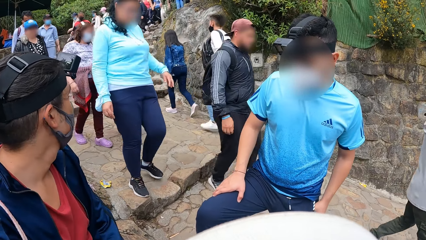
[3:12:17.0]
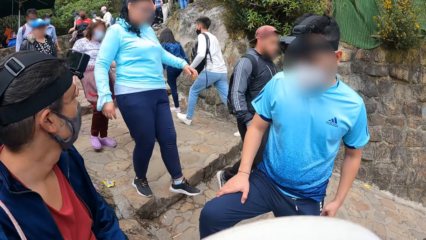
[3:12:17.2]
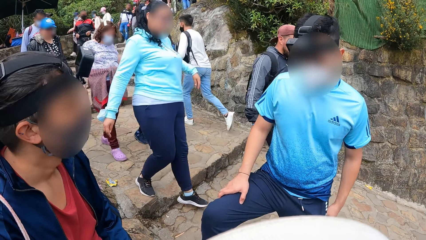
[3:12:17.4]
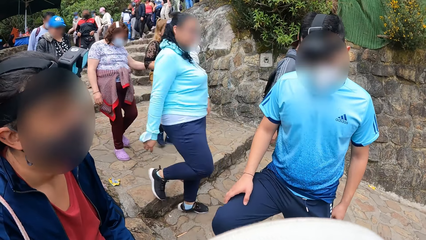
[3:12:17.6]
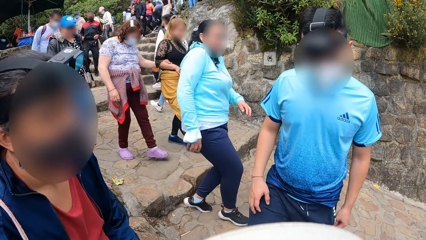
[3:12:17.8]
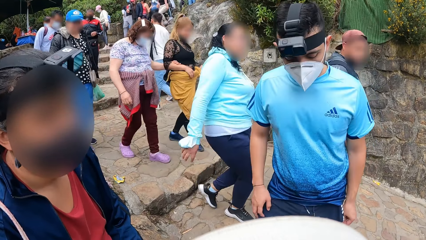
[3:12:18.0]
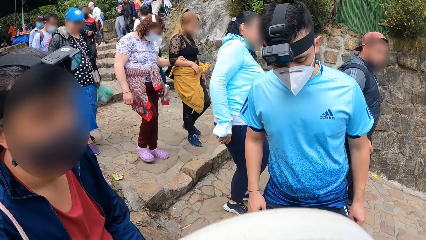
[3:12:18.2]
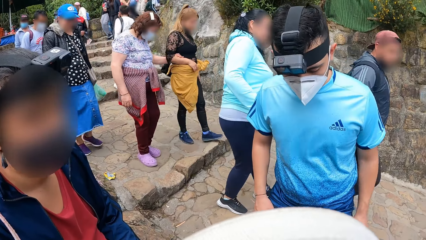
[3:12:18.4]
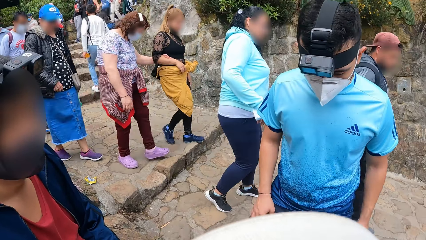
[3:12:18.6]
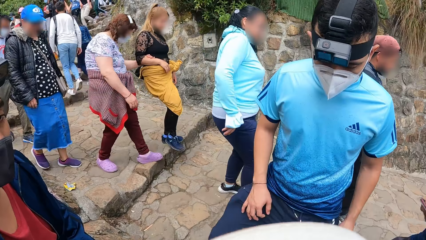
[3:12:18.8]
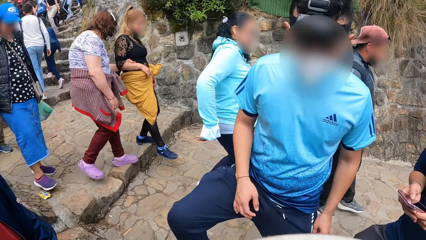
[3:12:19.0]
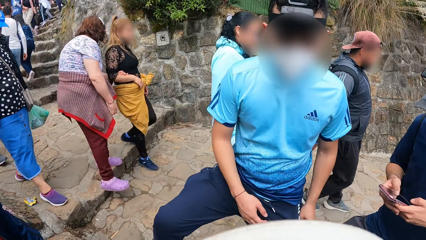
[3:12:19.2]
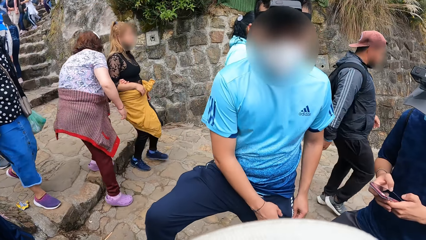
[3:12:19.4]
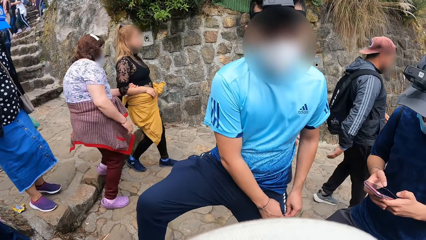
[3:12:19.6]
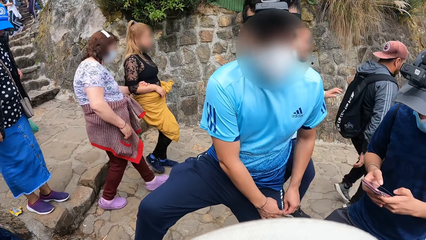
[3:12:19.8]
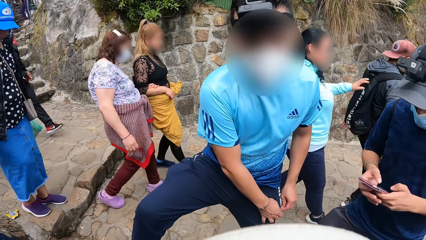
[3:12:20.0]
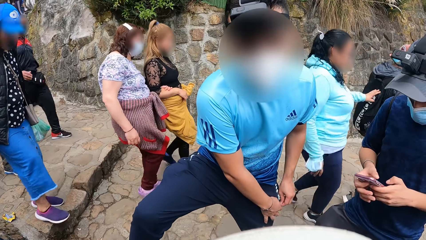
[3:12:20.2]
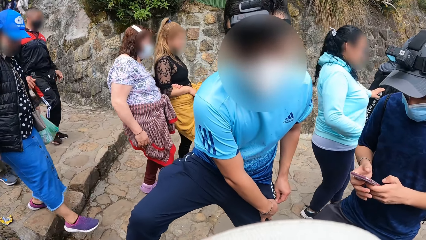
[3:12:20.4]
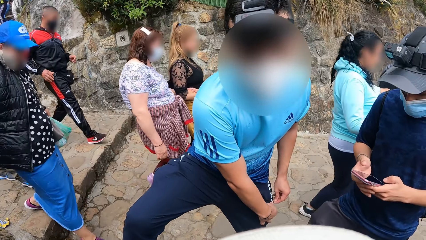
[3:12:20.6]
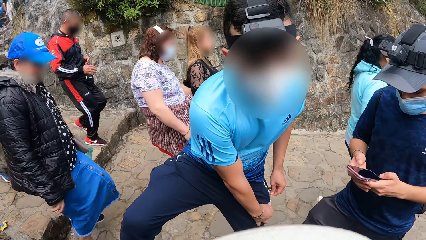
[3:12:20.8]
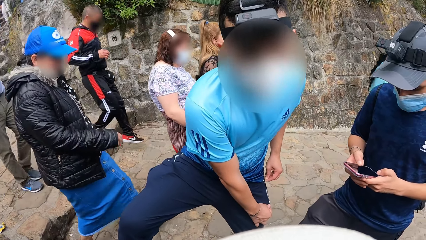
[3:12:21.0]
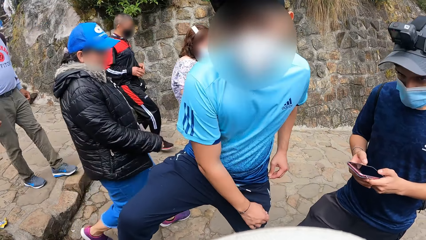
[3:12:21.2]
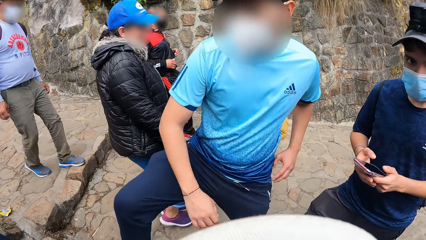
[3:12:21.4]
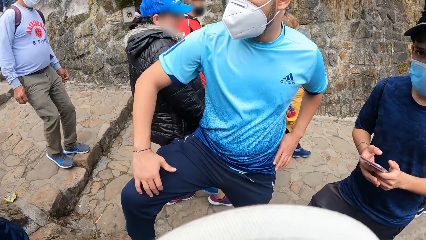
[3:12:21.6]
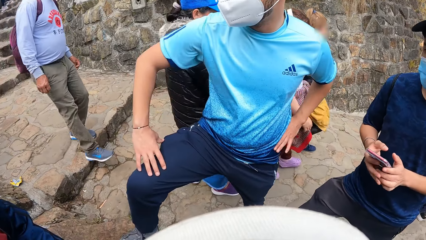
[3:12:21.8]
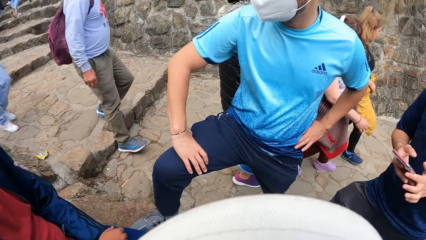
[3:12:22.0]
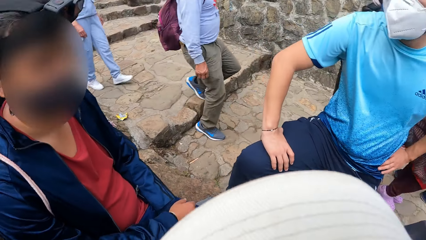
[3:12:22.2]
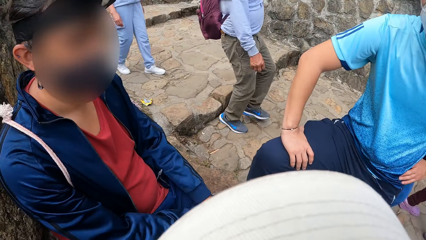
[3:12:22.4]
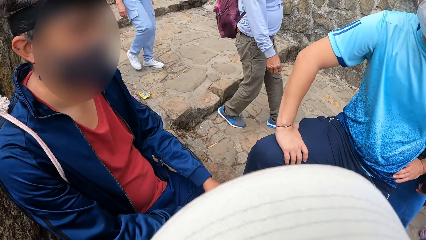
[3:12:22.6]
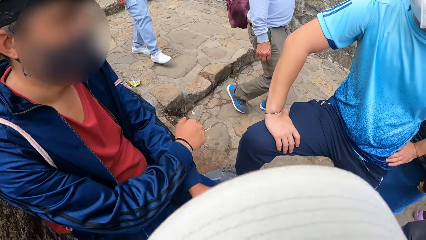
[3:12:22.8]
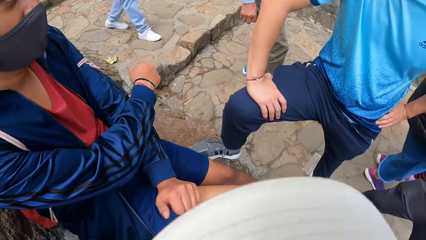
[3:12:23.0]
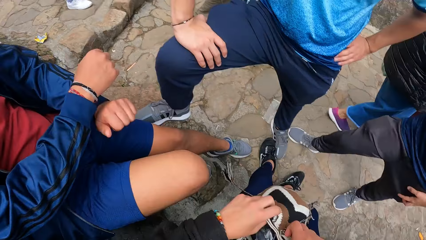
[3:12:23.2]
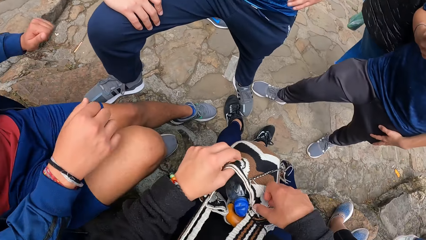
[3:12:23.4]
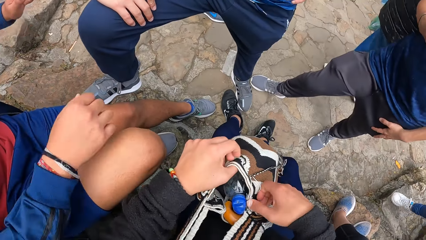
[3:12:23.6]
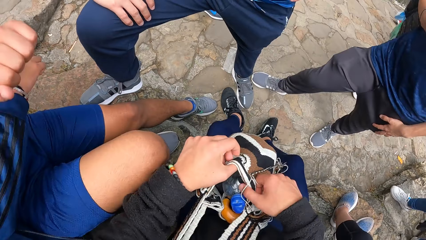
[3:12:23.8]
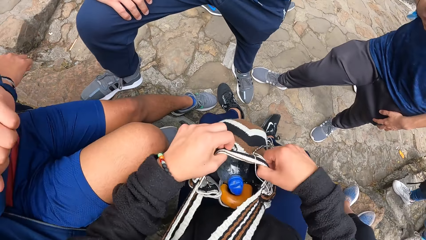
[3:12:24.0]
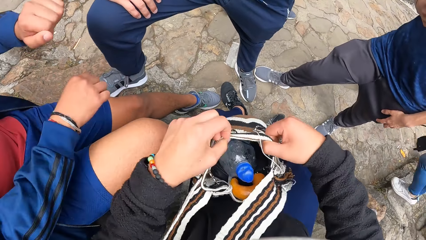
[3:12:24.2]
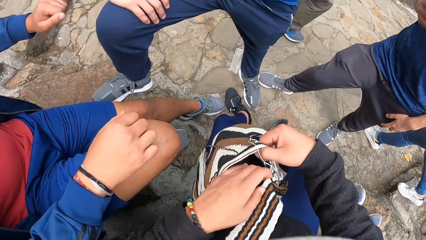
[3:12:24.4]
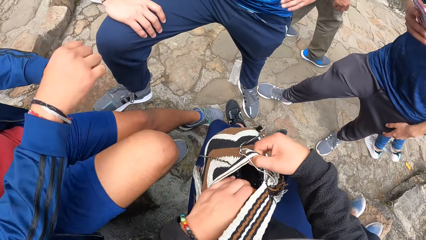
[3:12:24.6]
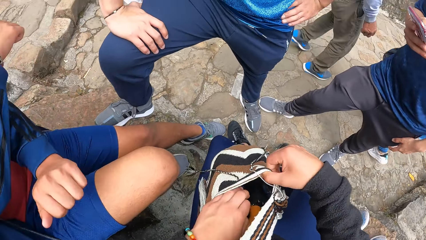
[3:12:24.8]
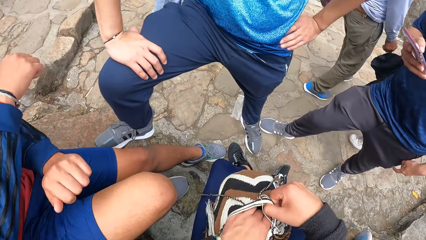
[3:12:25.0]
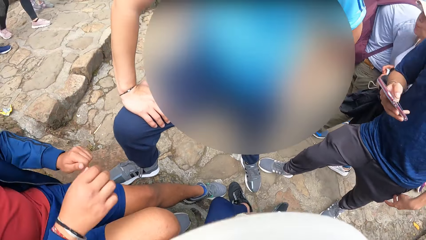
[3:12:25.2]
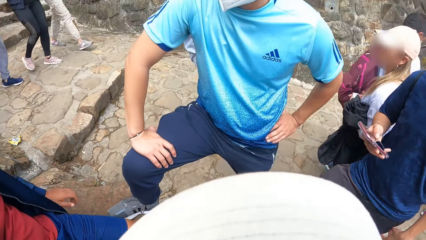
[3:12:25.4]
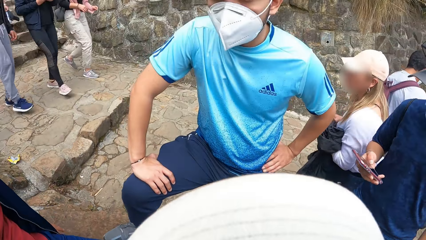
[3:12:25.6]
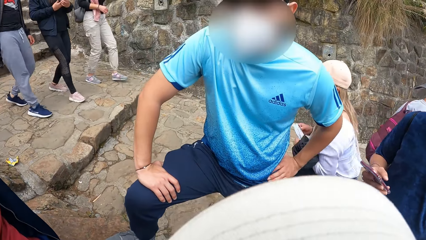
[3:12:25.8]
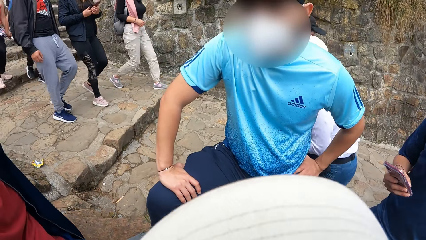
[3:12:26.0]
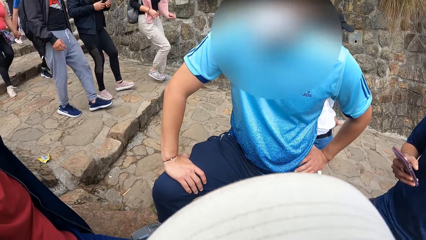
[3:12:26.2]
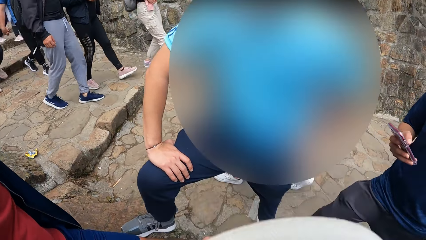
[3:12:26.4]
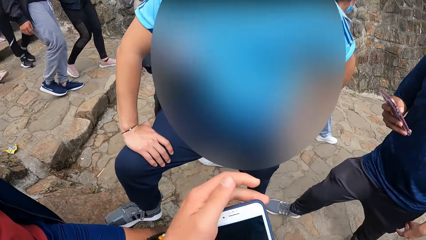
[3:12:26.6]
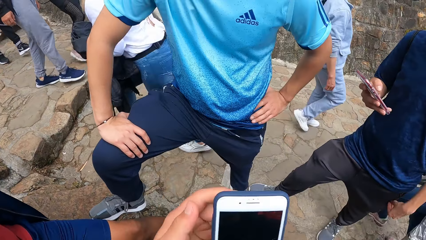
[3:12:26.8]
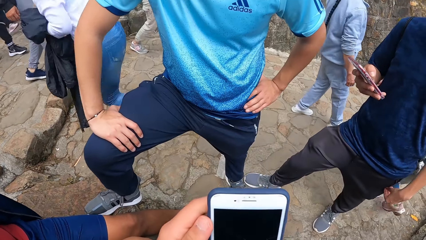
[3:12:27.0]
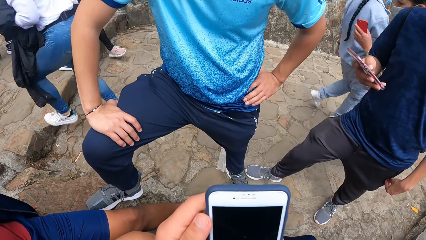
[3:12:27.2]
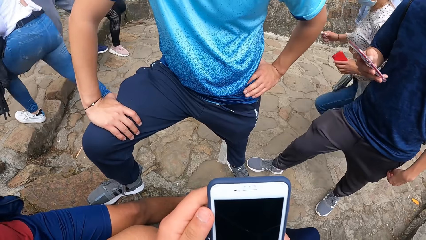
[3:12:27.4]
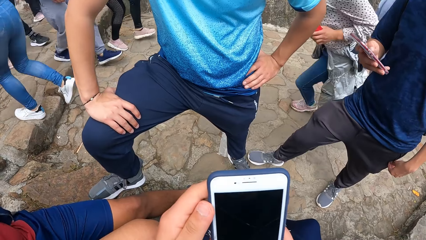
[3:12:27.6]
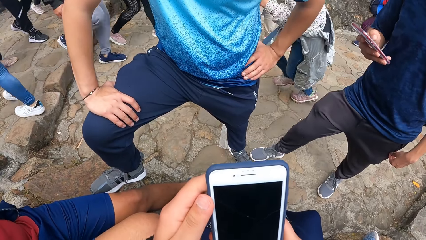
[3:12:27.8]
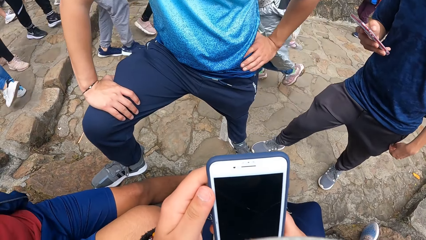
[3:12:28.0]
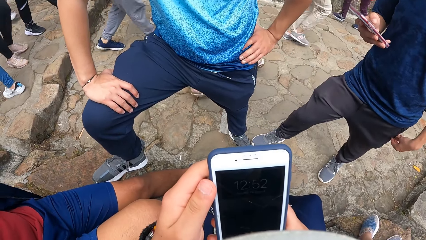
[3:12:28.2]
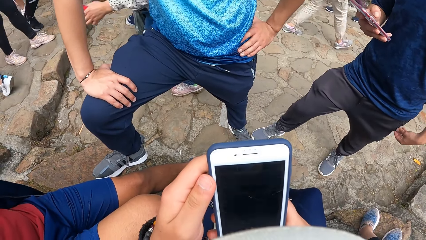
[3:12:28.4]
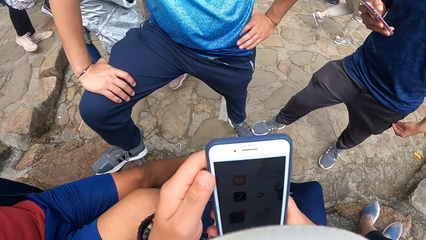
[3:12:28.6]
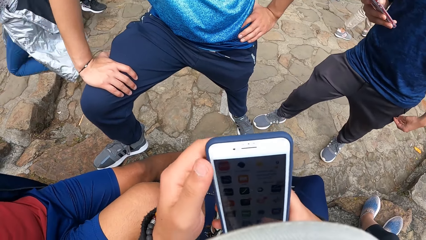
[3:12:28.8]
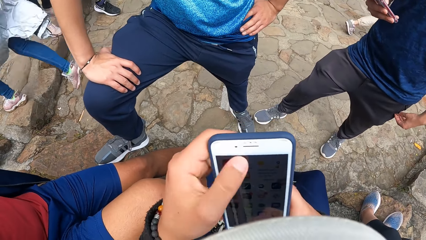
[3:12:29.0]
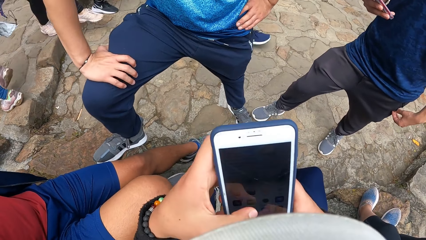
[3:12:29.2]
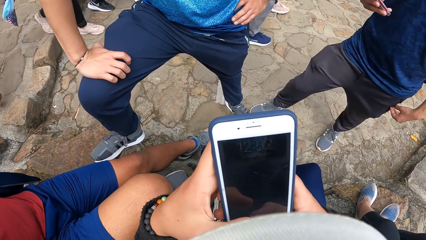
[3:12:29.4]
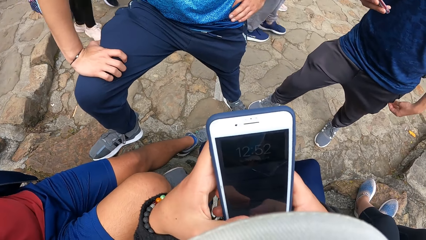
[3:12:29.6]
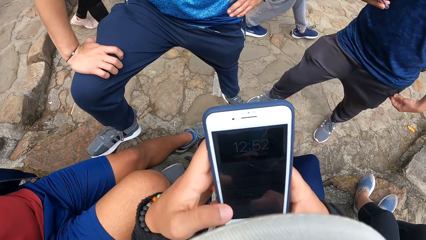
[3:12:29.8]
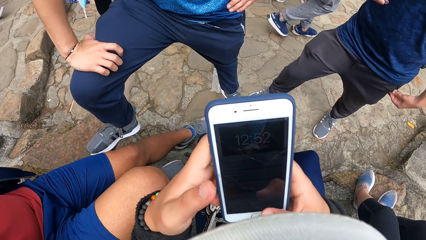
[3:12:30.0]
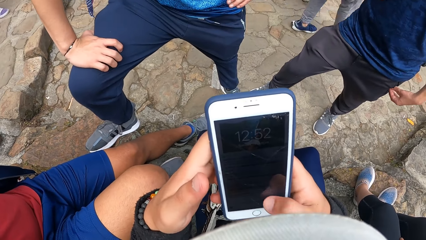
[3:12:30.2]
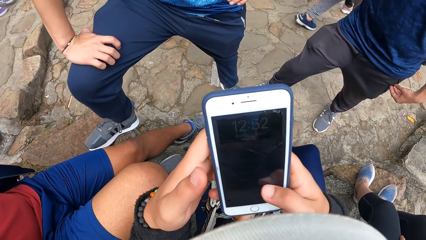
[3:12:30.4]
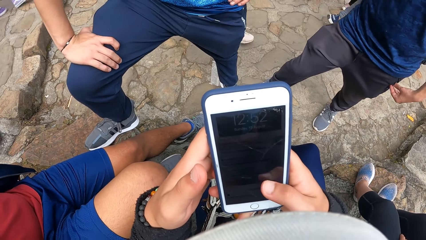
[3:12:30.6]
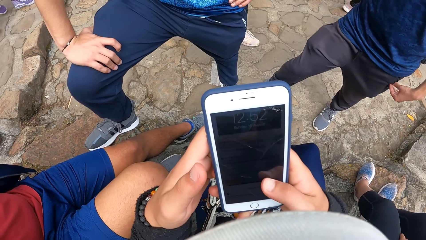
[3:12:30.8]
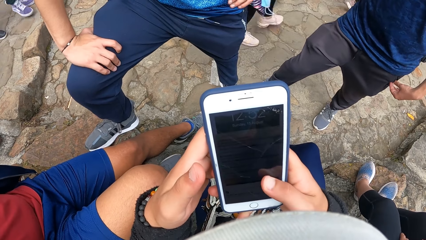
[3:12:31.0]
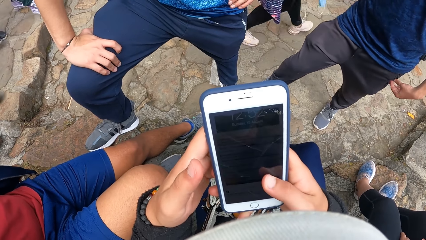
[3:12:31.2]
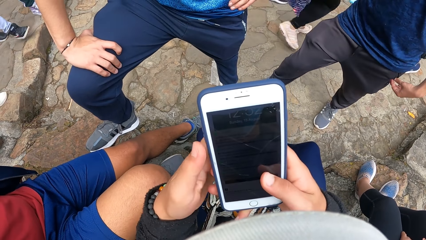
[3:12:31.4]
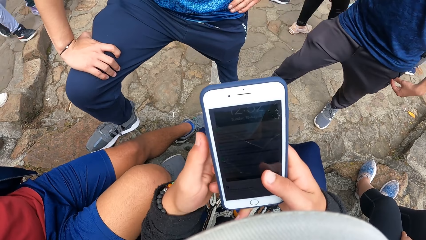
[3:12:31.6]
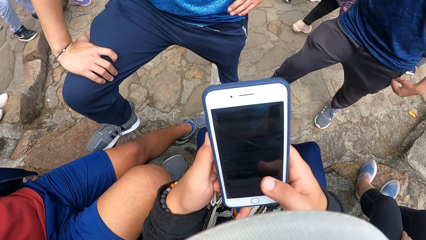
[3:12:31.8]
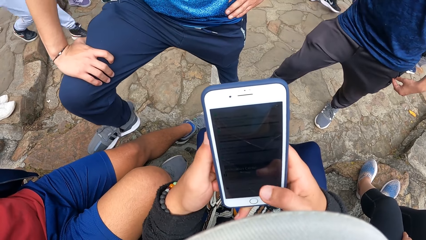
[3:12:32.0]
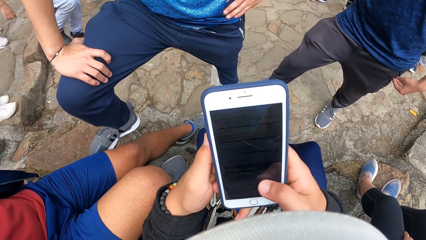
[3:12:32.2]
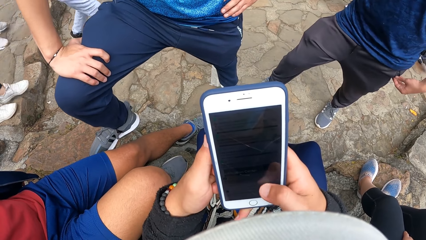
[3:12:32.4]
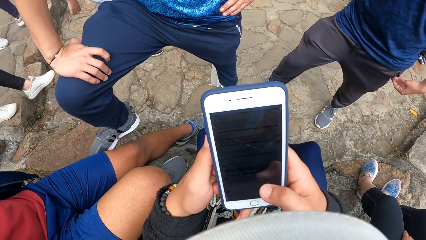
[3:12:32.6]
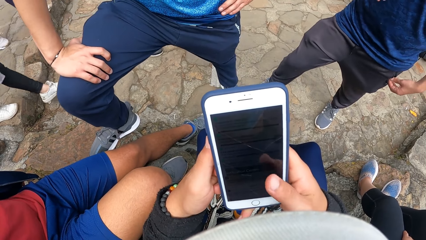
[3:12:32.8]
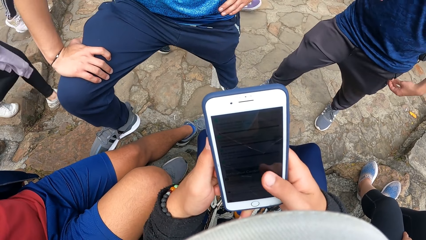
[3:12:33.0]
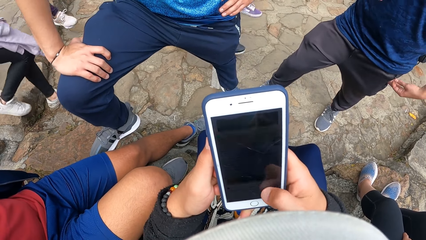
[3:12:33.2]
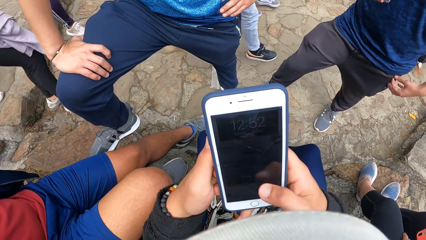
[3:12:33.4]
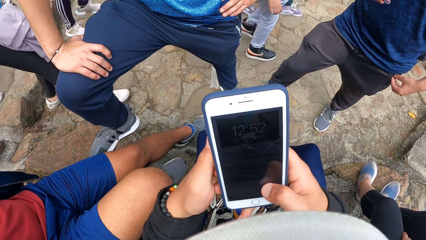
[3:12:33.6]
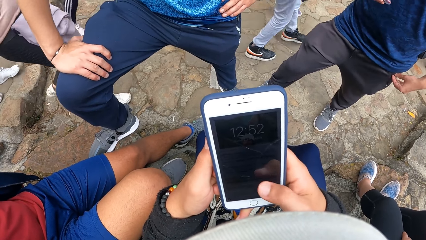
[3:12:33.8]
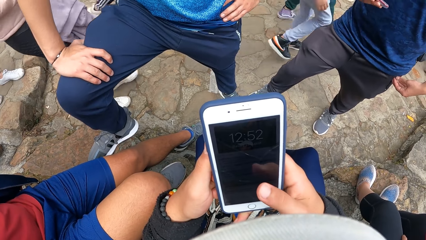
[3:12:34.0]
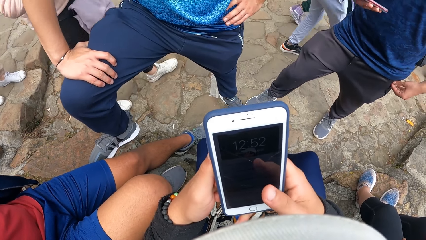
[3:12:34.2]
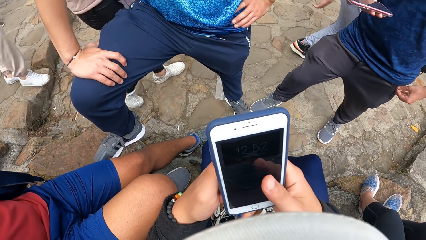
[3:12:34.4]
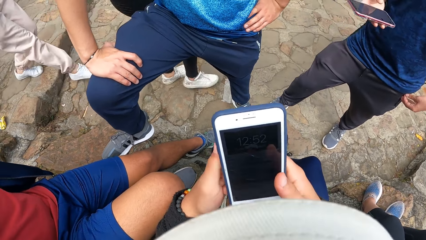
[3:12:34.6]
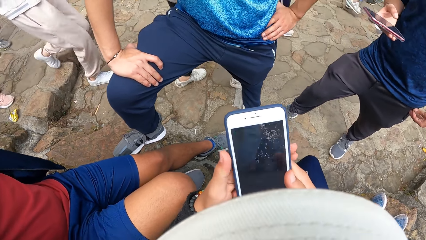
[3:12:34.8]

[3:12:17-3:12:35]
The third man holds his joggers pocket with his right hand, zips his joggers pocket with his left hand, places his right hand on his right lap, and places his left hand on his left waist. The camera wearer holds the cross body bag with her right hand. She looks inside the bag and removes the phone from the cross body bag in her right hand with her left hand. The second man presses the phone in his right hand with his right hand. The camera wearer holds the phone with both hands. She looks at the phone, presses the phone with her right hand, presses the phone with her left hand, scrolls the phone, and presses the phone with her right hand.
